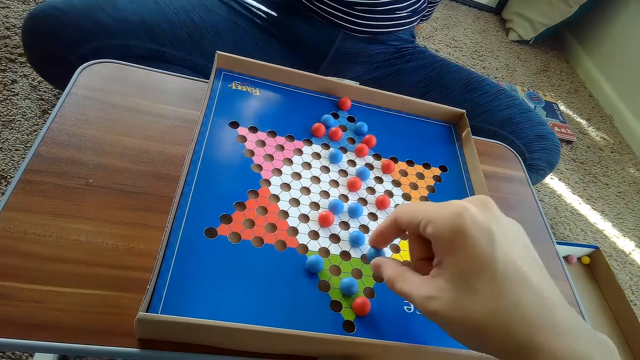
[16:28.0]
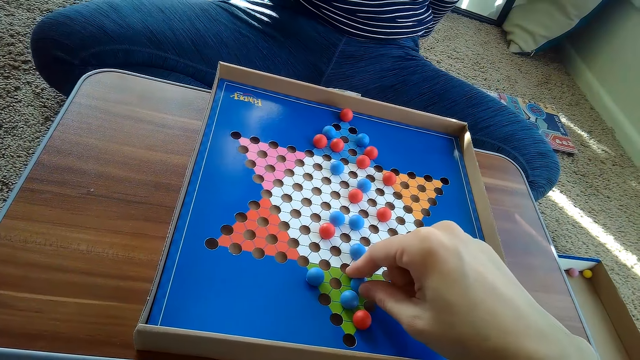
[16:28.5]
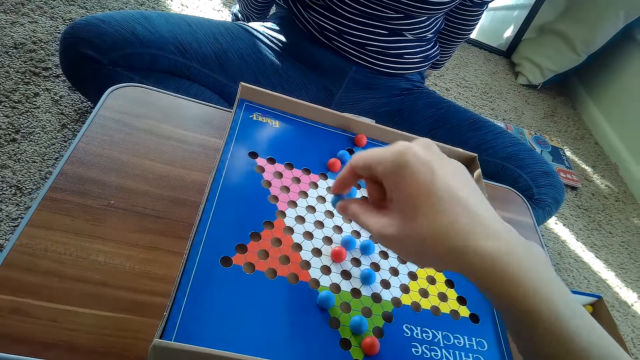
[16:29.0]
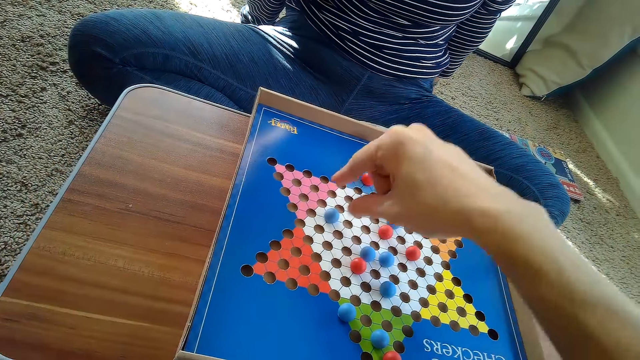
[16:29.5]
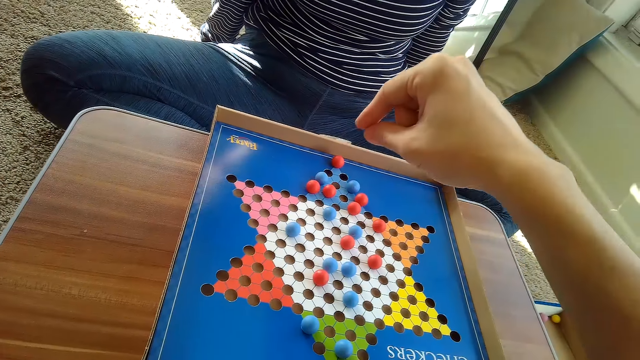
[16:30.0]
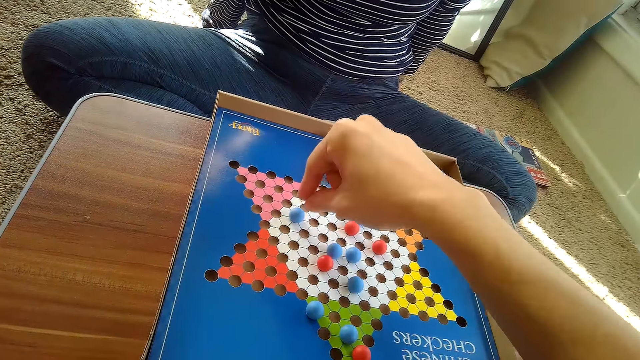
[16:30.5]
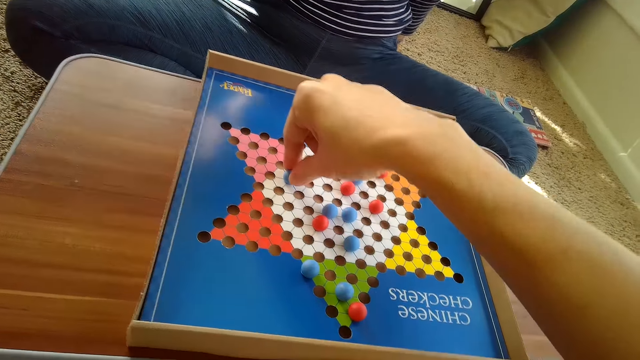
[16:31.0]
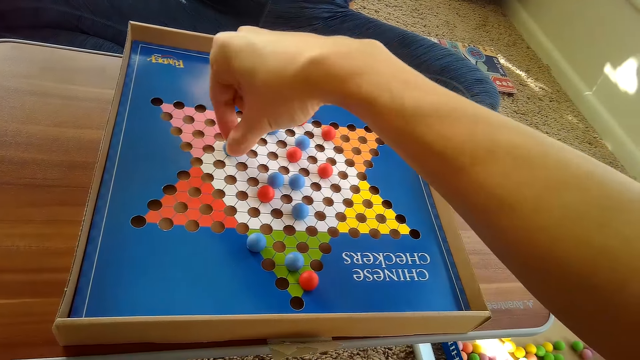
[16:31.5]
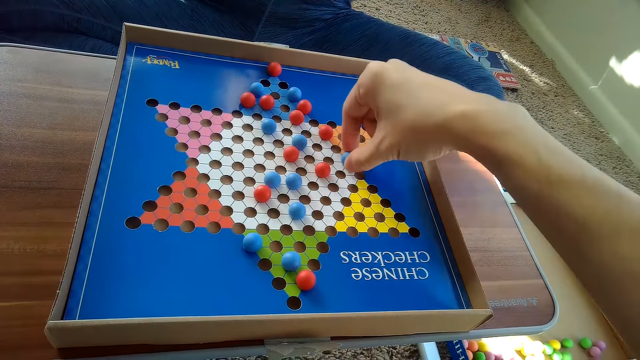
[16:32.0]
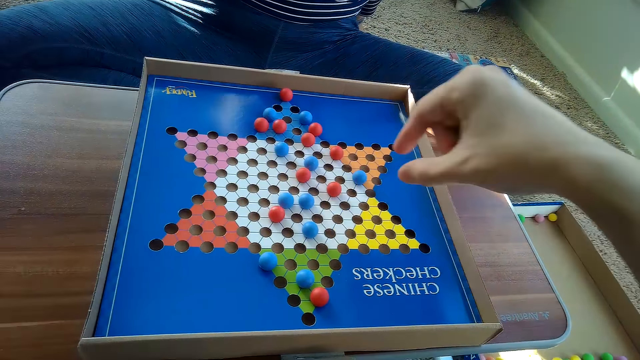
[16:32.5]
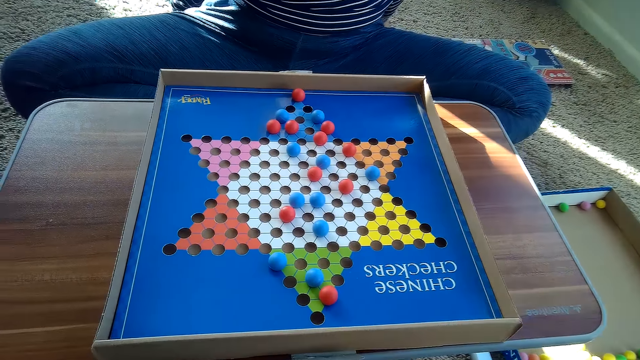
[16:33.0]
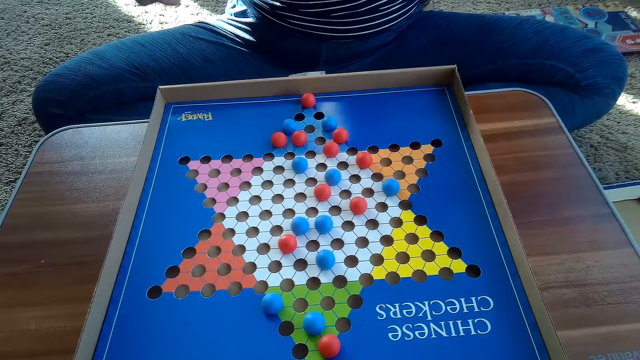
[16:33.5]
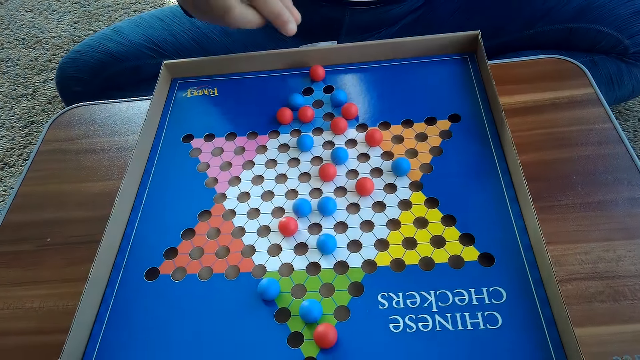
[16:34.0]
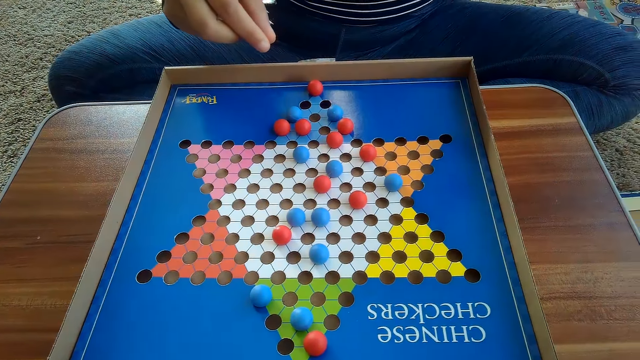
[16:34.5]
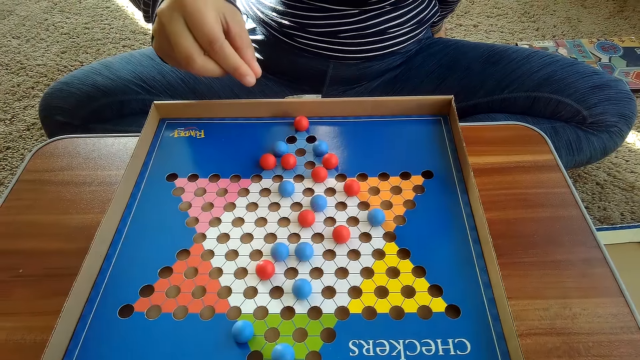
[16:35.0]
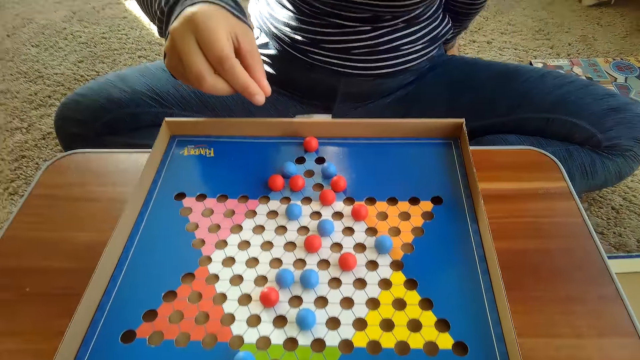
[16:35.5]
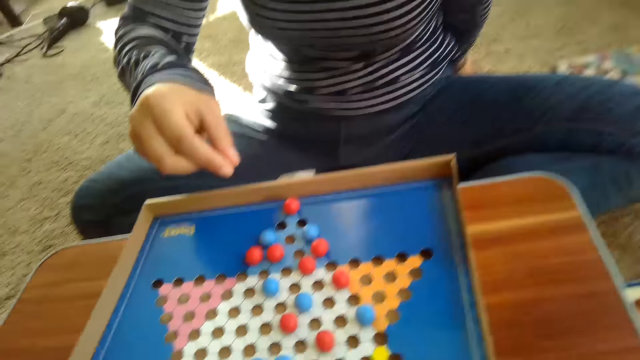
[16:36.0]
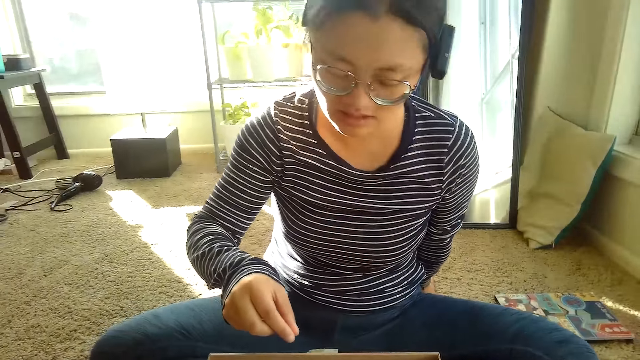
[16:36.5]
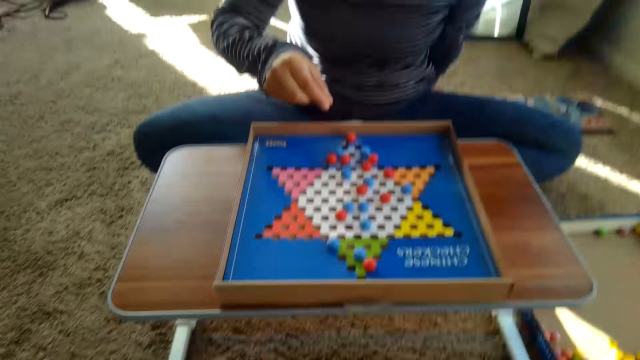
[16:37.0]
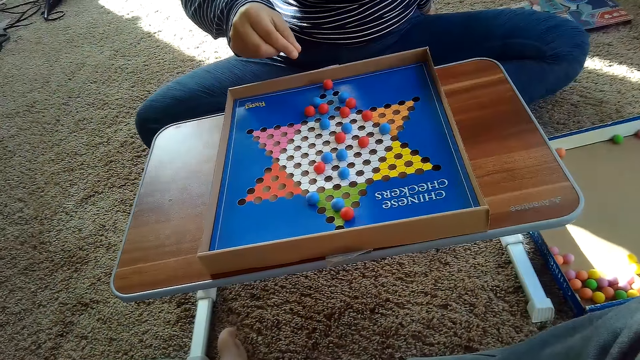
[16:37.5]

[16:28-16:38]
The camera wearer moves the blue Chinese checkers ball on the Chinese checkers board with his right hand. A woman moves. The camera wearer moves another blue Chinese checkers ball on the Chinese checkers board with his right hand. The woman points at the Chinese checkers. The camera wearer talks to the woman.

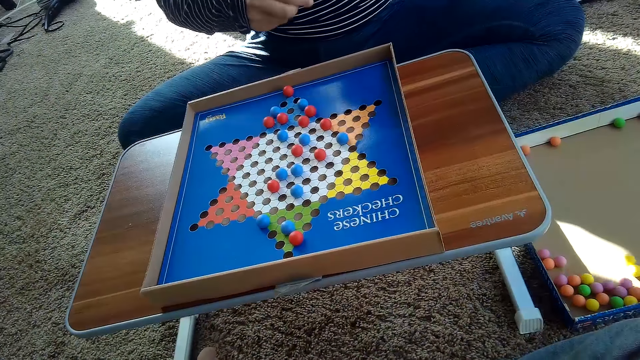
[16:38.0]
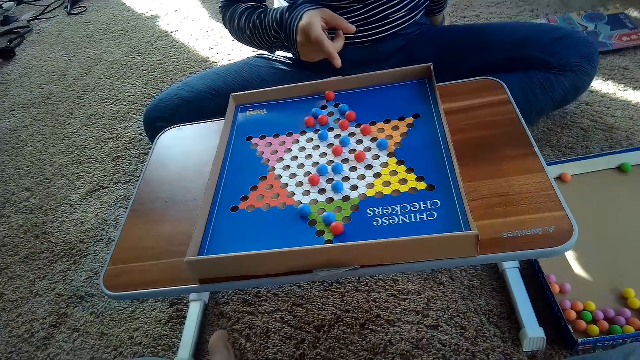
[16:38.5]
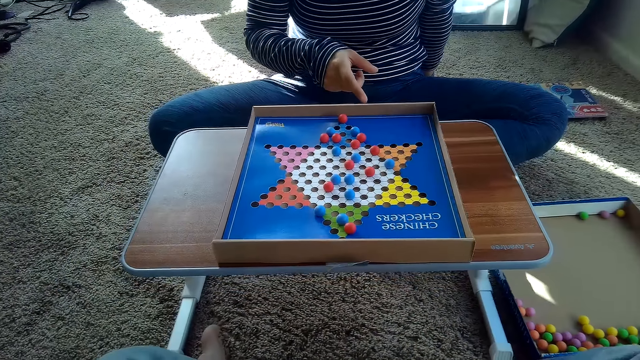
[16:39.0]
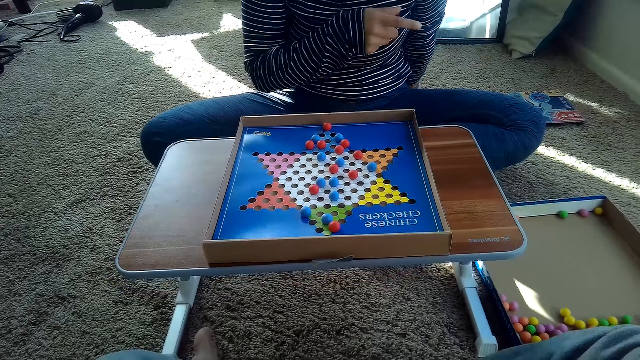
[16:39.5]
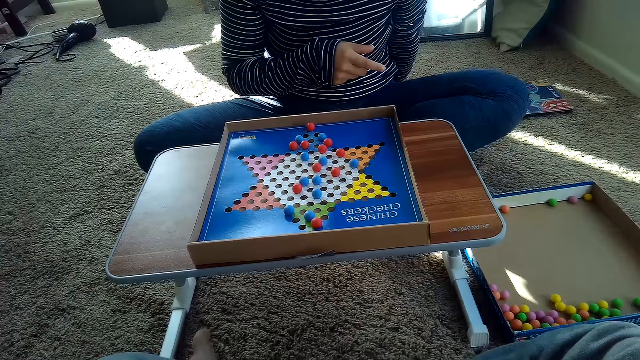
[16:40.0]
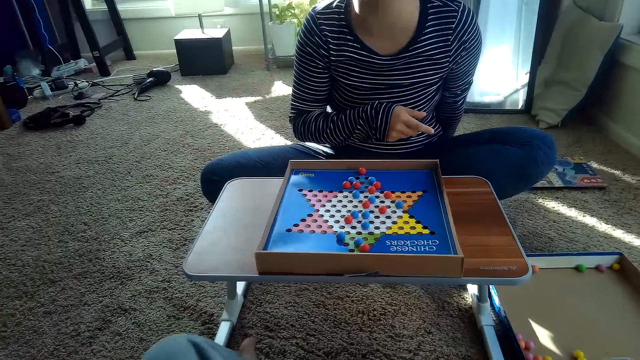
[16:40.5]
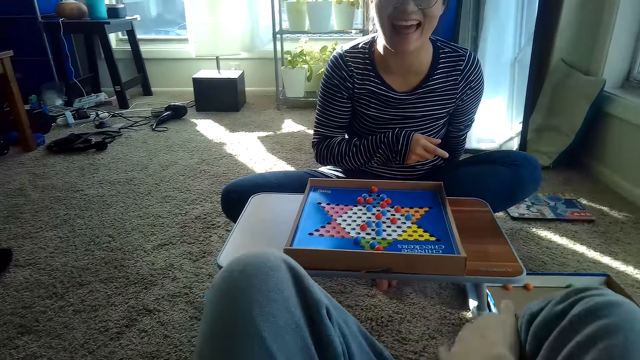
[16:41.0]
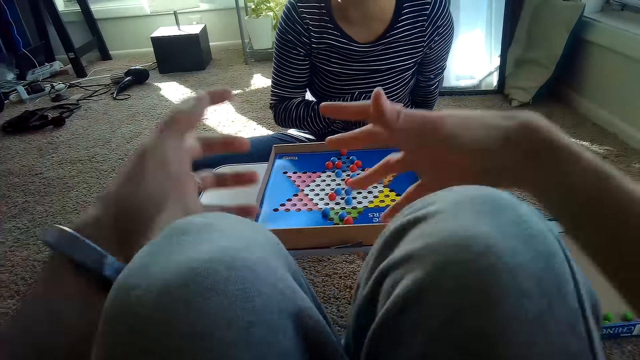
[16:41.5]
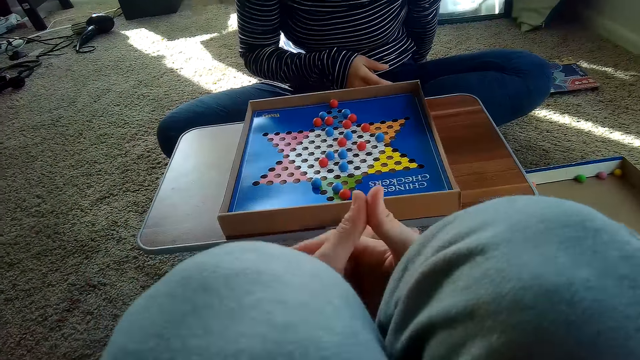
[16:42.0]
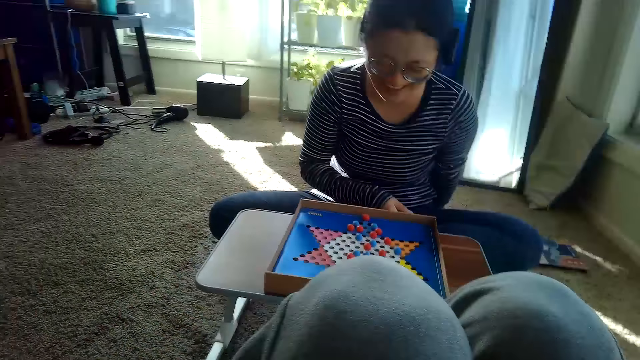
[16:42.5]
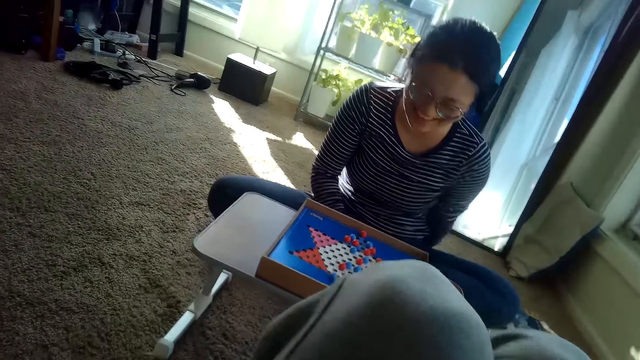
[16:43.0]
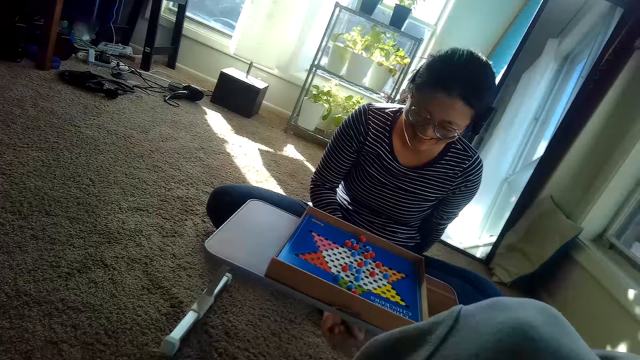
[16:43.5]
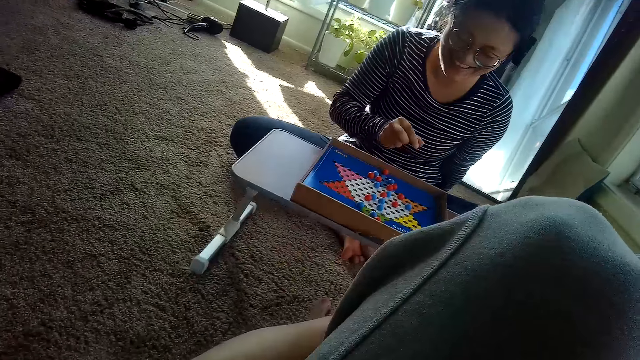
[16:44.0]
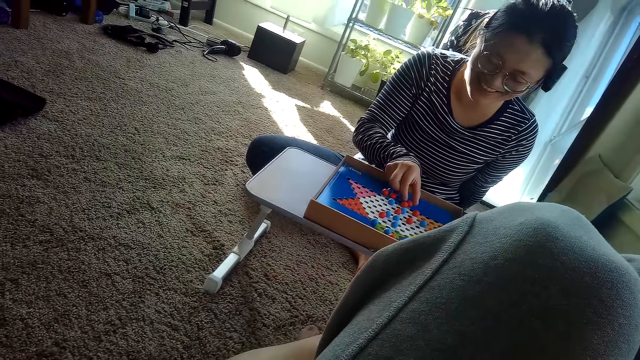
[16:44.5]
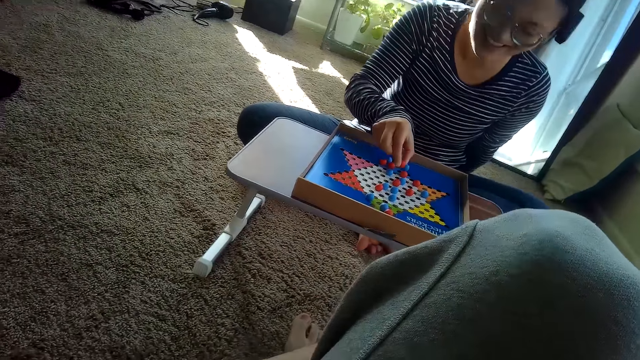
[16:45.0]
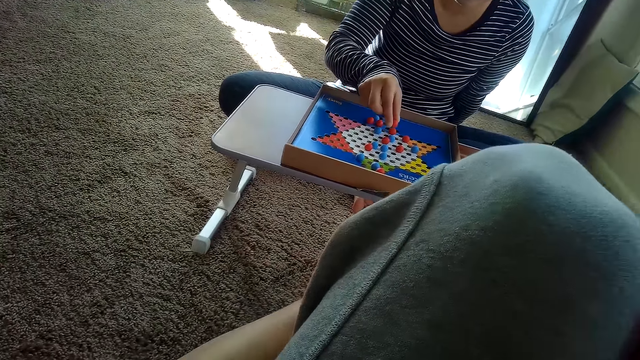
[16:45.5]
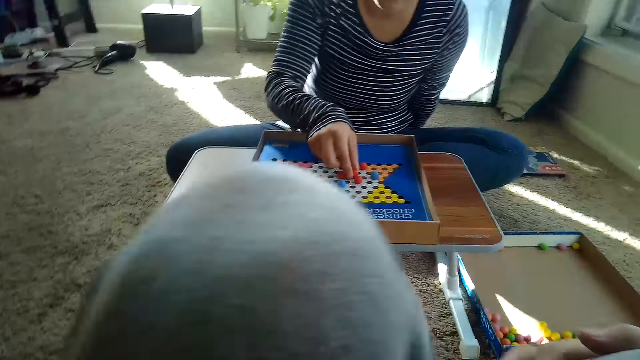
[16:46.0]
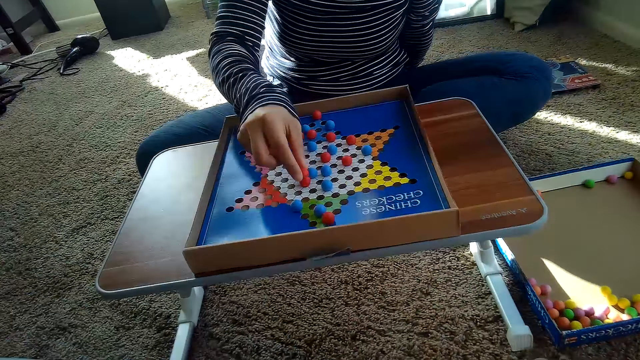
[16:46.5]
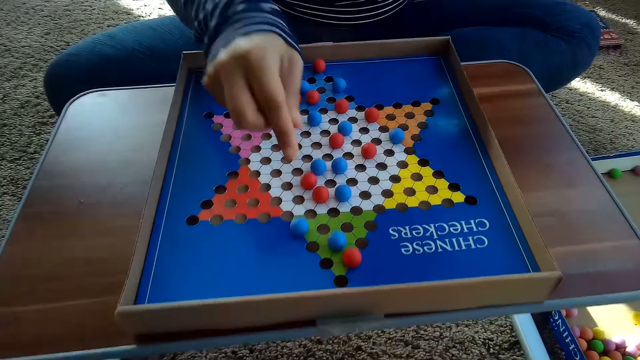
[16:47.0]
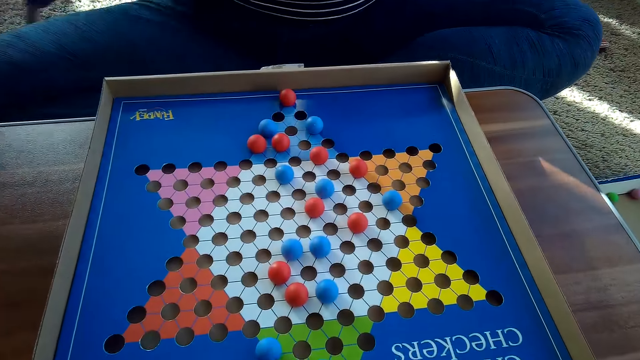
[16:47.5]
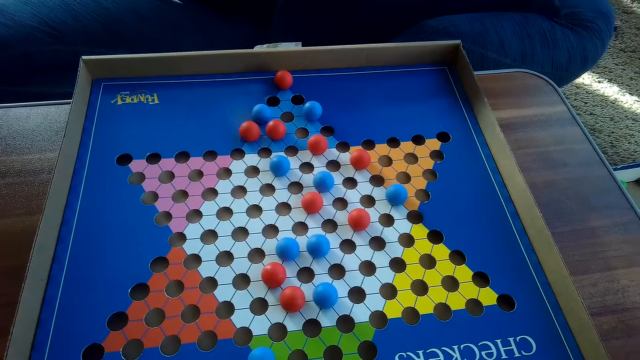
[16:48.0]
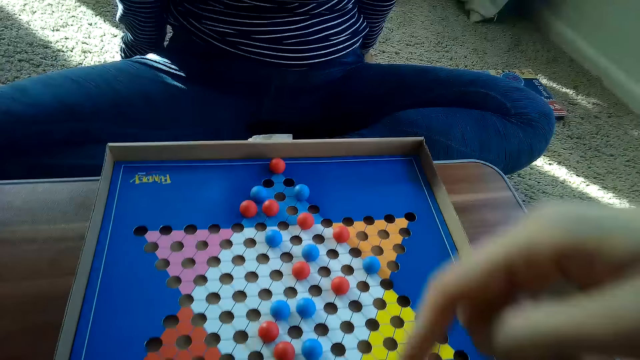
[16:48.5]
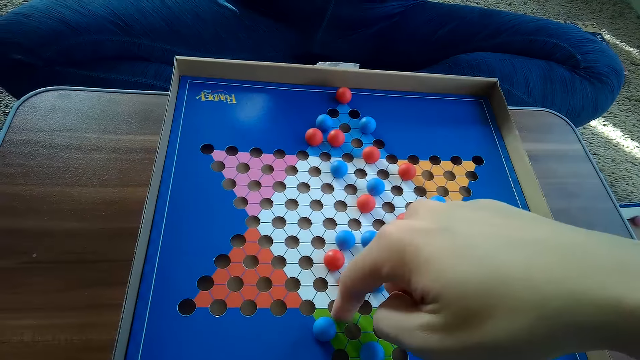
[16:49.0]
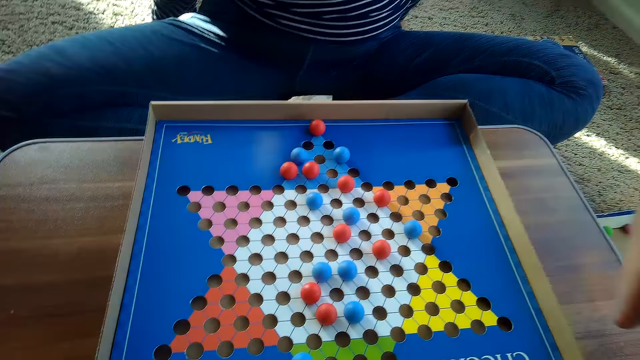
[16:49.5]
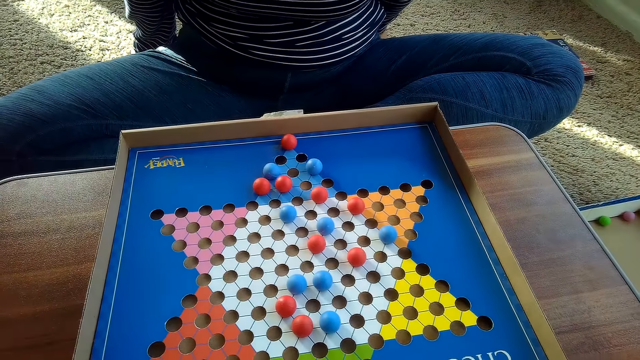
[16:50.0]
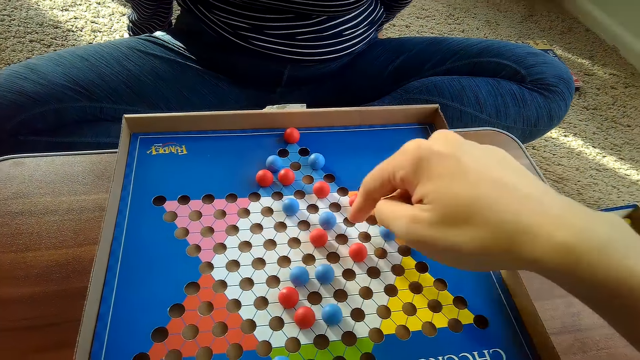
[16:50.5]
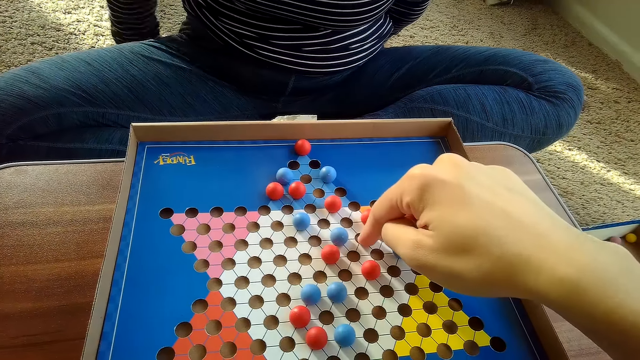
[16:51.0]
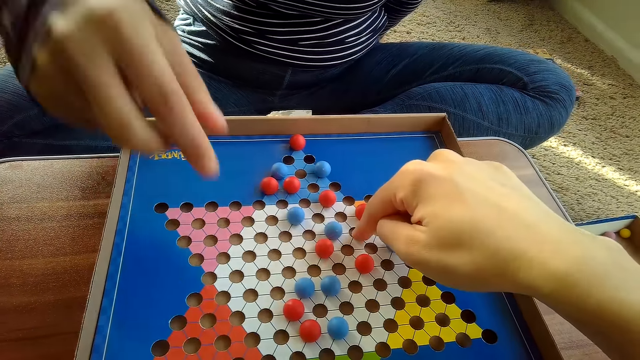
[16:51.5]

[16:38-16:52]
A woman points at the Chinese checkers board with her right hand. The camera wearer puts his legs together. The woman moves another red Chinese checkers ball on the Chinese checkers board with her right hand. The camera wearer touches the Chinese checkers board with his right hand. He points at the marble. He touches the Chinese checkers board with his right hand again.
